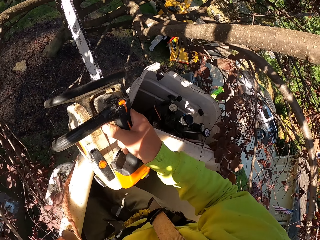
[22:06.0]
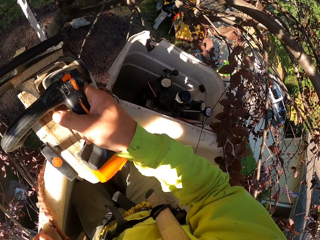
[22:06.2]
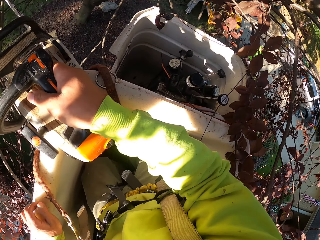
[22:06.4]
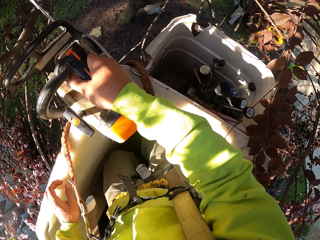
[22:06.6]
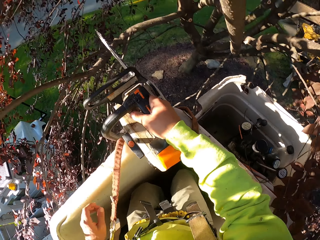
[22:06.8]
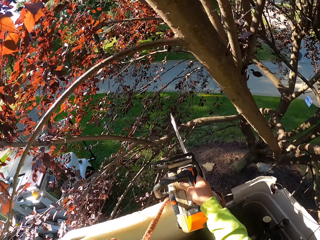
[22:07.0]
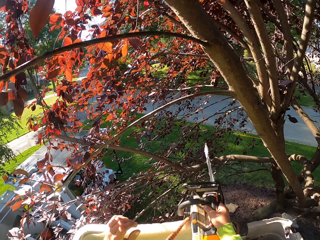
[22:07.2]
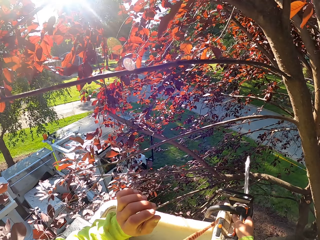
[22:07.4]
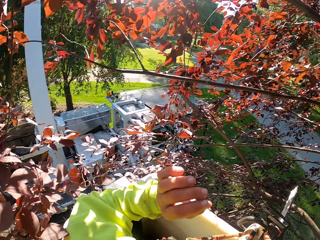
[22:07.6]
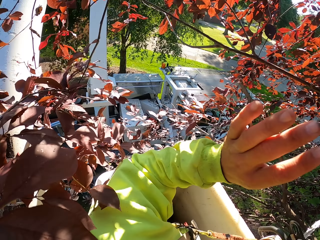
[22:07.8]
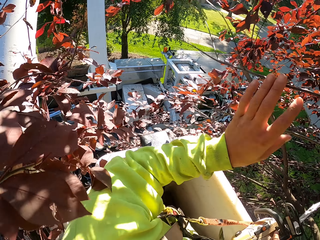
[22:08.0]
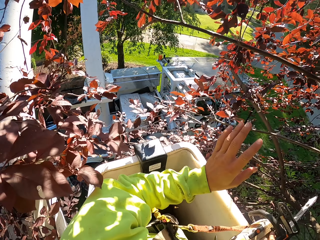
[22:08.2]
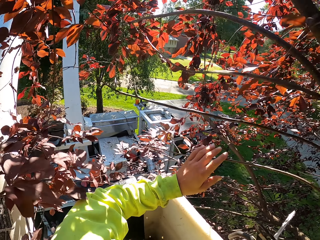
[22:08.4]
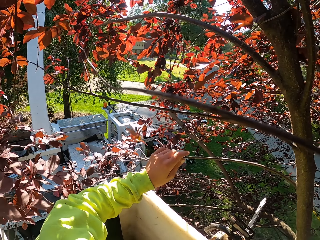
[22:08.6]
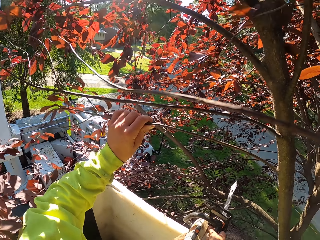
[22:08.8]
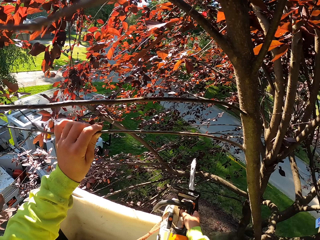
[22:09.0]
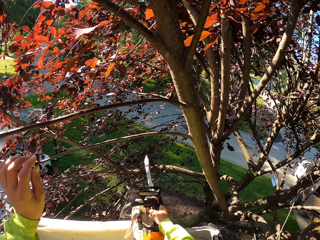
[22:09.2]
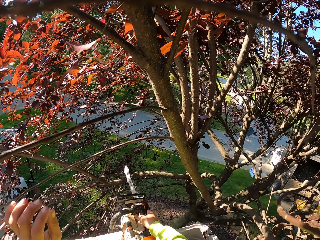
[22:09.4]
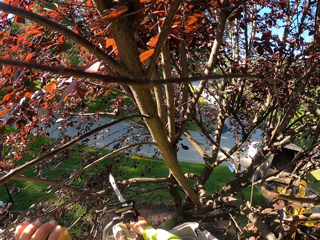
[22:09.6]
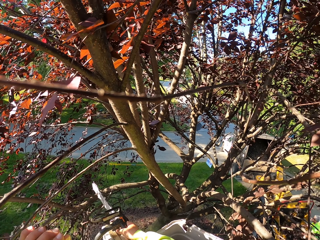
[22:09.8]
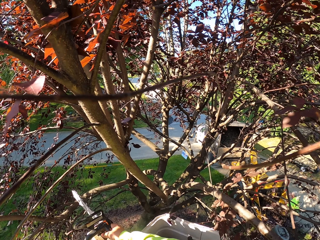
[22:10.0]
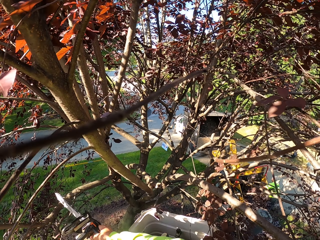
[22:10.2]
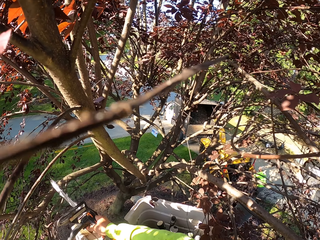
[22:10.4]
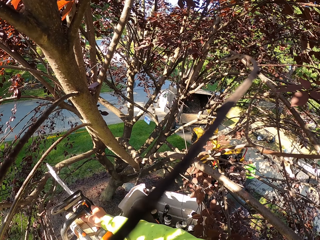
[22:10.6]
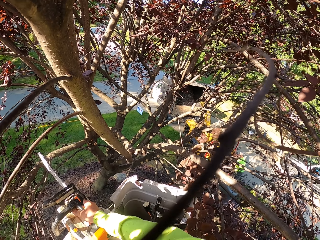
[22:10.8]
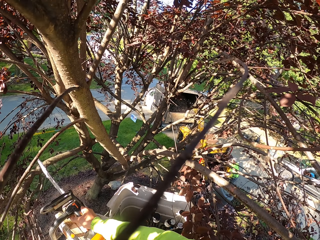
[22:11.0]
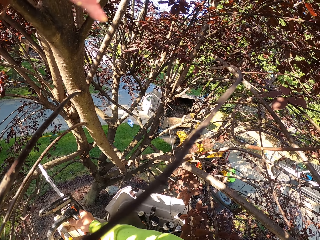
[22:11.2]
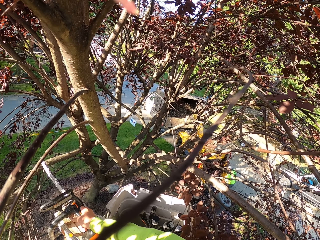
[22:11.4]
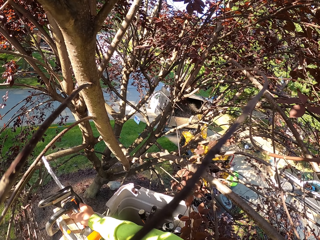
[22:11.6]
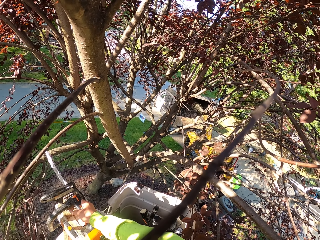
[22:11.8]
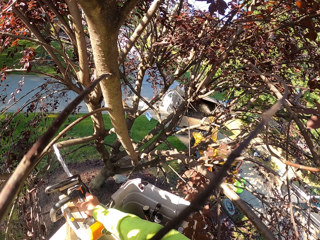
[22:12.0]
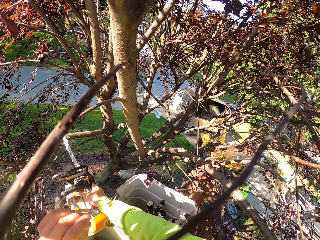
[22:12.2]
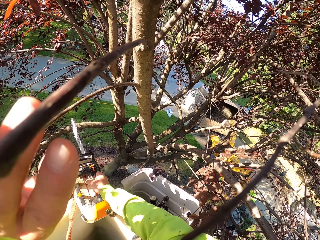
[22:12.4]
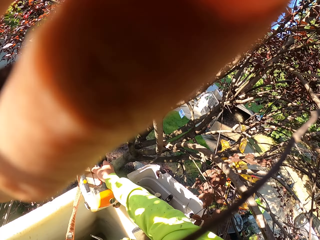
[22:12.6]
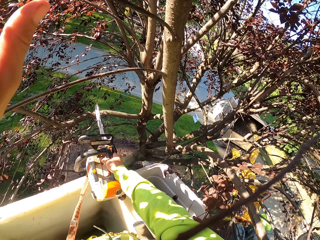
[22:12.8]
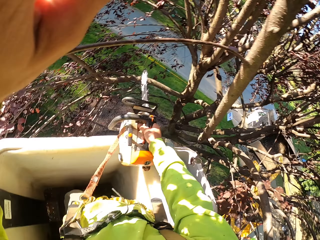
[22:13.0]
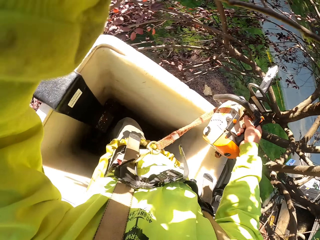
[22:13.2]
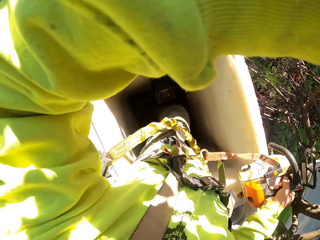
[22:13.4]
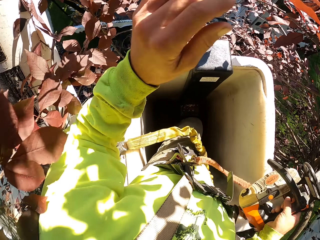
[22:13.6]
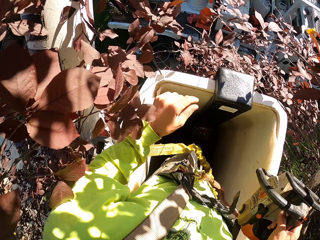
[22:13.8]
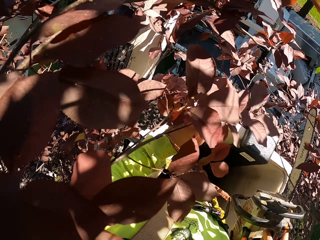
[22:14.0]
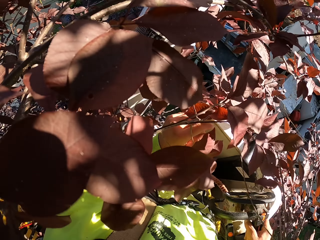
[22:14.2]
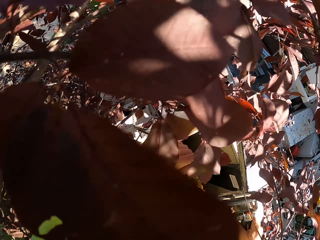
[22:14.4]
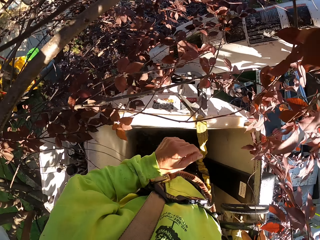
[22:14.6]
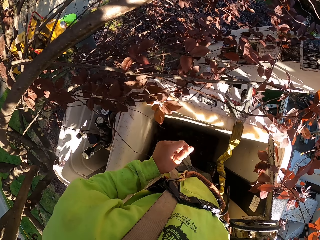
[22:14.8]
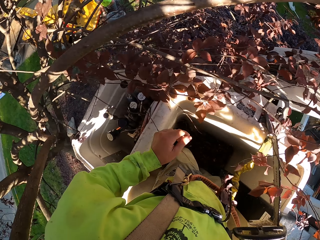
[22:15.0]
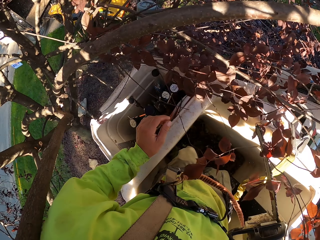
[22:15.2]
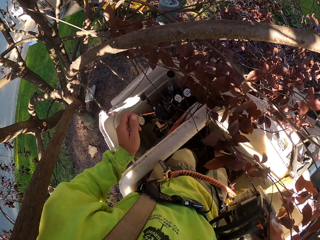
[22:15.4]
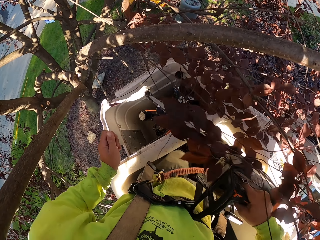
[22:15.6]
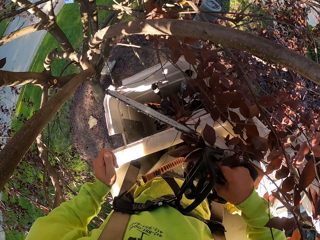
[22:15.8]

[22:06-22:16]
The camera wearer moves a branch with his left hand. He moves a branch with his left hand again.

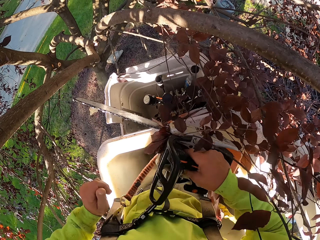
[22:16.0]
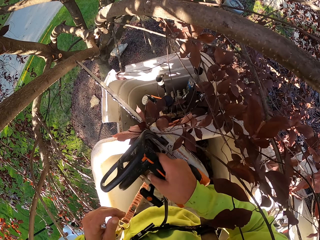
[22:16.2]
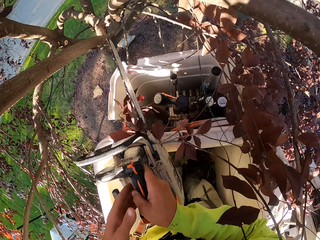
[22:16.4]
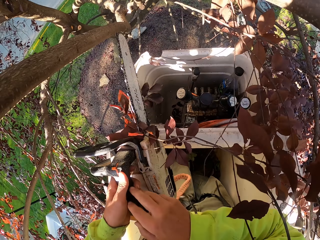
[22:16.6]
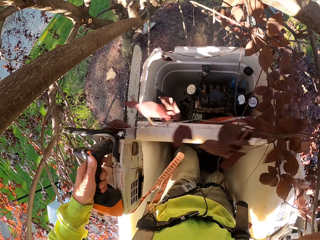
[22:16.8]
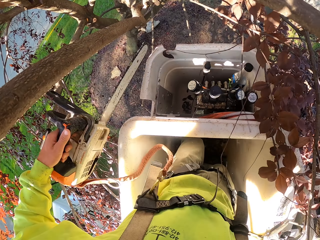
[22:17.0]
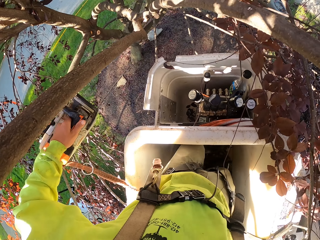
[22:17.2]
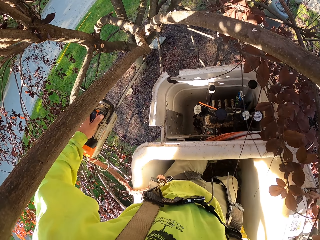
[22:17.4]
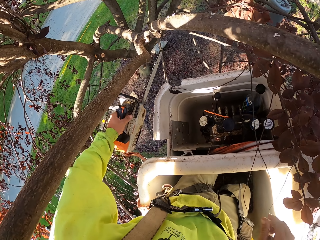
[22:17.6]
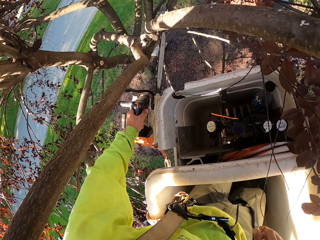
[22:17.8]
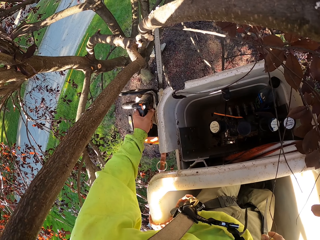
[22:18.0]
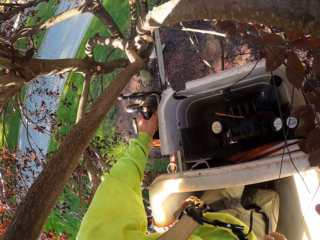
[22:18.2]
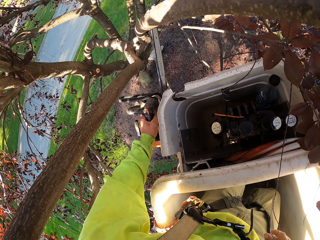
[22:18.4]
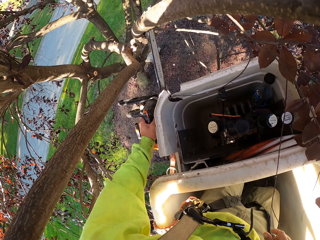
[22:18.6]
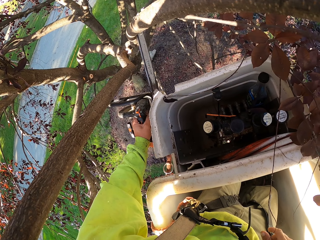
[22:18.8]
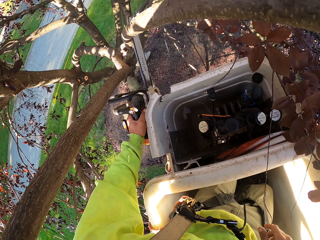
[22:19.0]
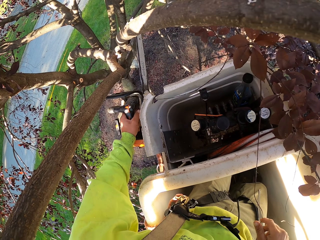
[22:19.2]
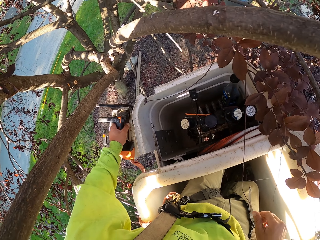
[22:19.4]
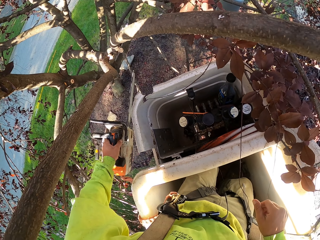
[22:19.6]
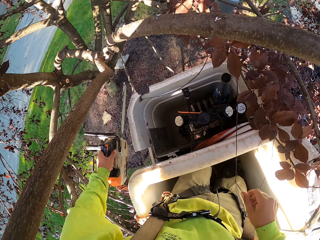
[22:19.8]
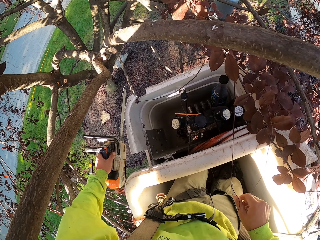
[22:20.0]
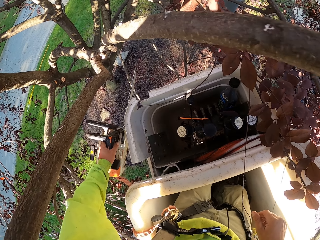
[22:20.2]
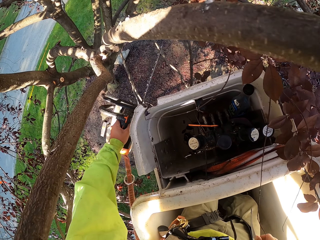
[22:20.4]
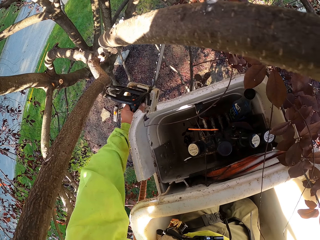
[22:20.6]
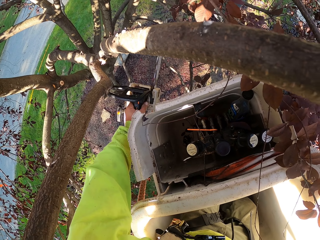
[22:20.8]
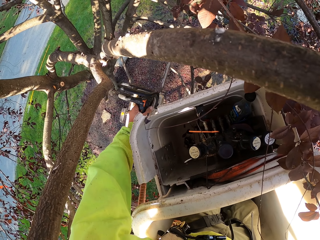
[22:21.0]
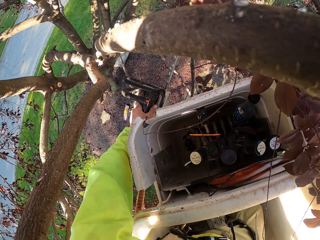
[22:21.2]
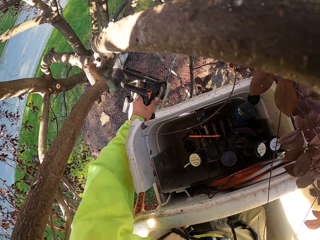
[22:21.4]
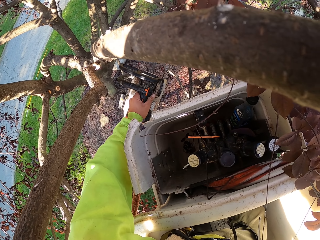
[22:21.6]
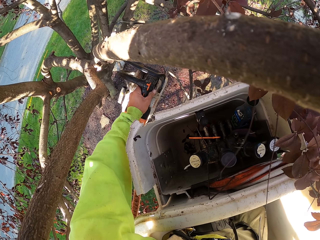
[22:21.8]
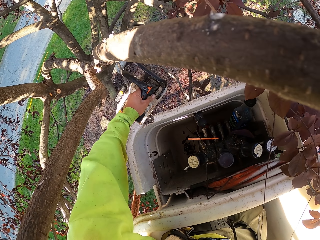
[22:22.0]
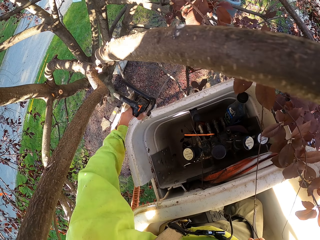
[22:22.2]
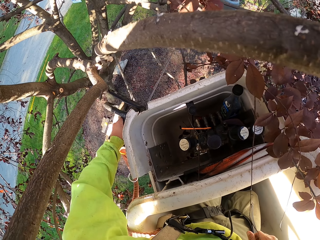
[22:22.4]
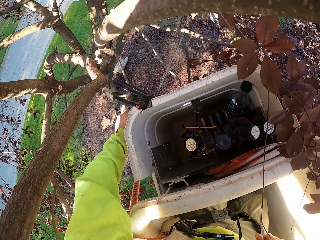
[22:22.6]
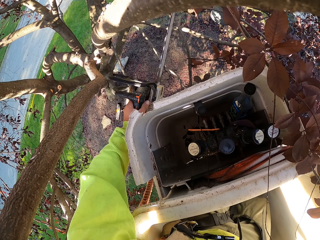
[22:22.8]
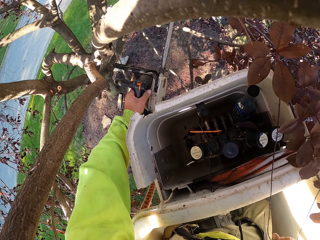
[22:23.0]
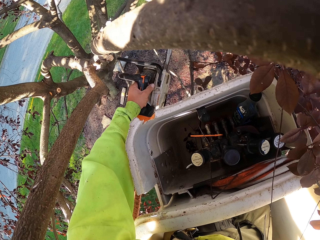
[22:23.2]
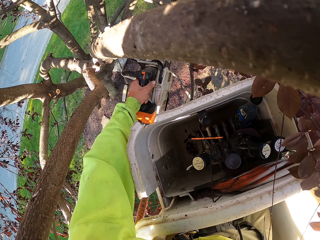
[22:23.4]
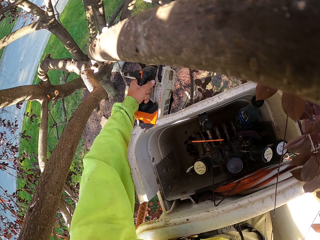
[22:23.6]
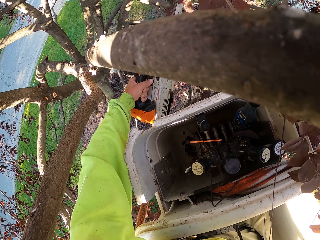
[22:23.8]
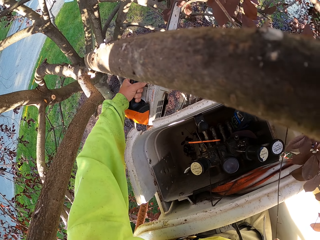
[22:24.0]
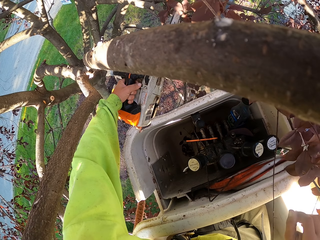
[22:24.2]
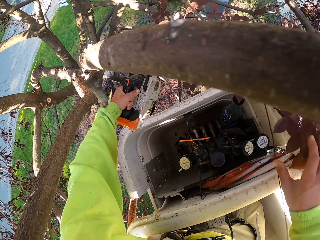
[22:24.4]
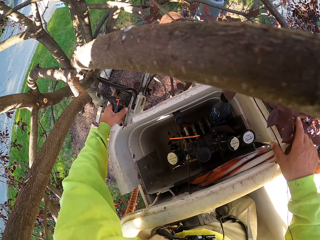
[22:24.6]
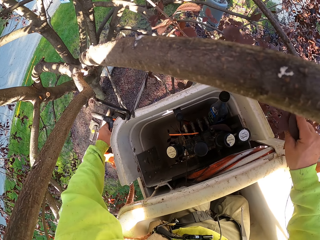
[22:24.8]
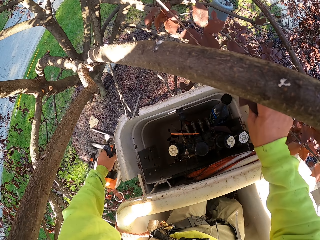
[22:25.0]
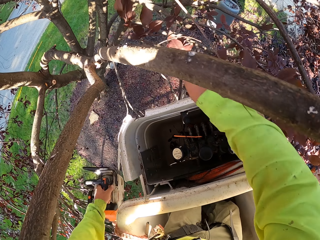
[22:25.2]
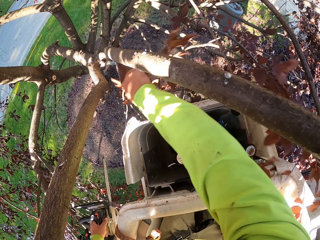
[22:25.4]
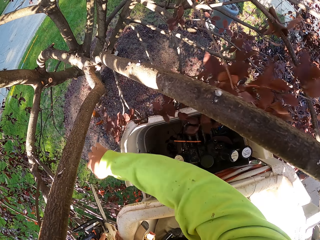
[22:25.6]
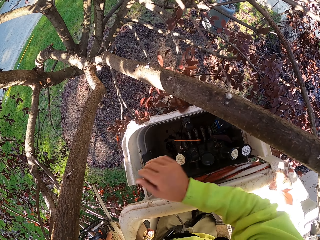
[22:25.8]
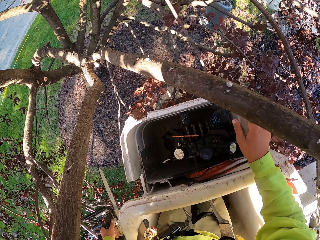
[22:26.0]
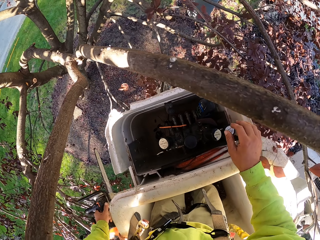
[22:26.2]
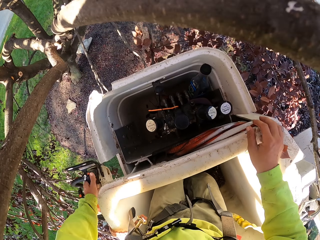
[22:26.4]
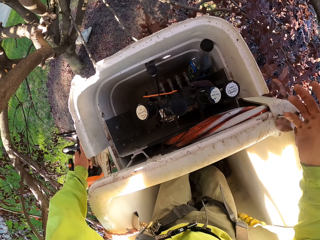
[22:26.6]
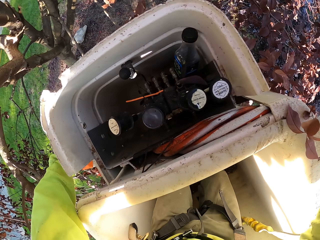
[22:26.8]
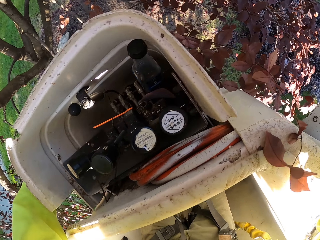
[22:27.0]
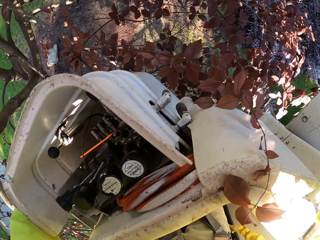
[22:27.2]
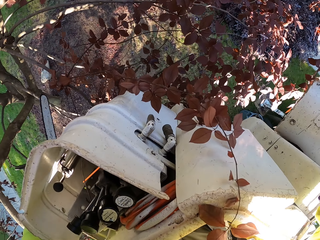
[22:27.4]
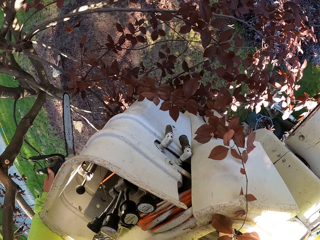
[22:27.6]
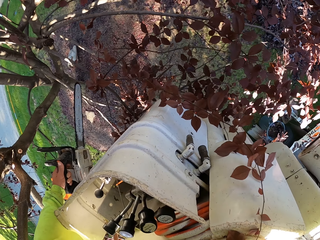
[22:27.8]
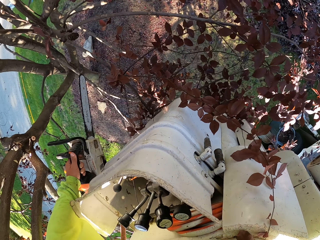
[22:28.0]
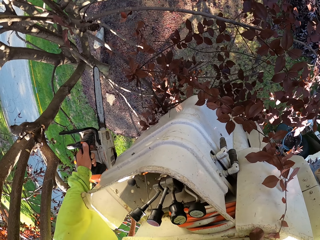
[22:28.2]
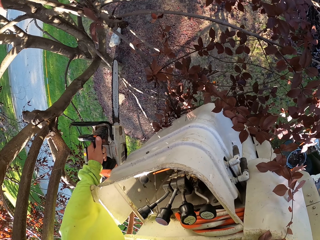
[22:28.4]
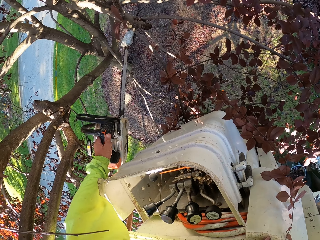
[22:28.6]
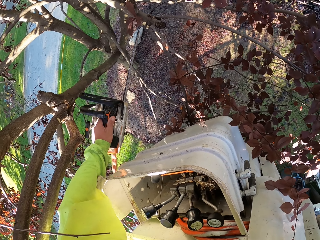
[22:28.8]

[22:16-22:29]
The camera wearer passes the chainsaw from his right hand to his left hand. He cuts a branch from the tree with the chainsaw in his left hand. He does this repeatedly. He picks the branch from the tree with his right hand. He throws the branch on the ground with his right hand.
